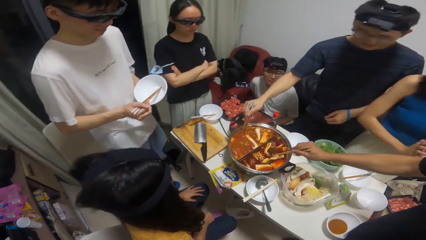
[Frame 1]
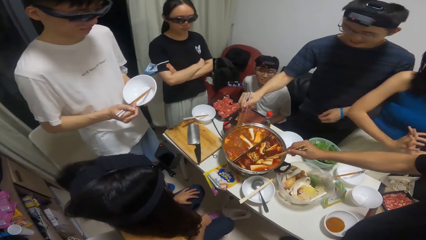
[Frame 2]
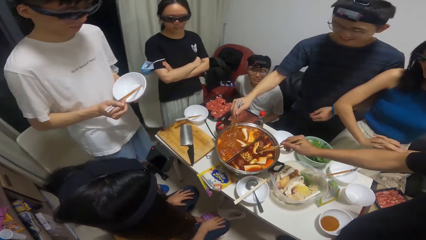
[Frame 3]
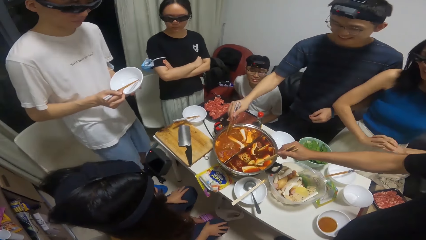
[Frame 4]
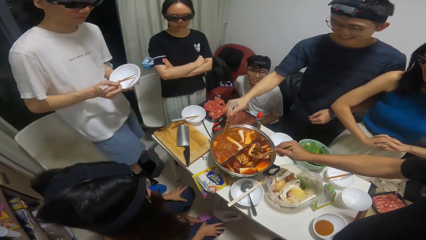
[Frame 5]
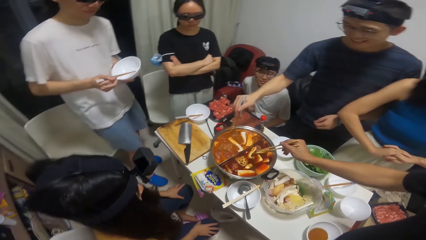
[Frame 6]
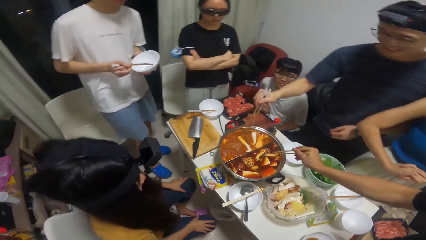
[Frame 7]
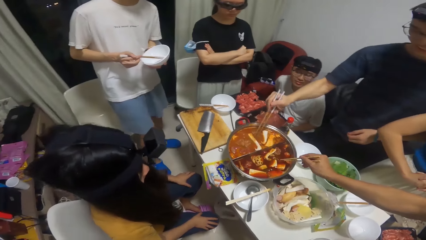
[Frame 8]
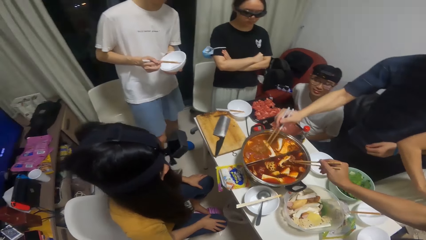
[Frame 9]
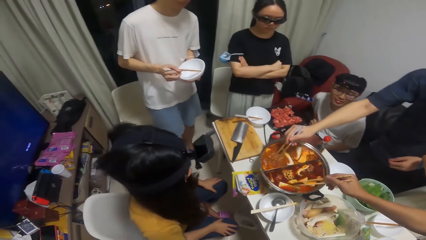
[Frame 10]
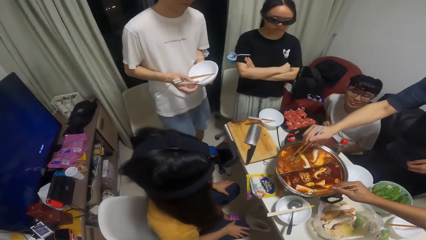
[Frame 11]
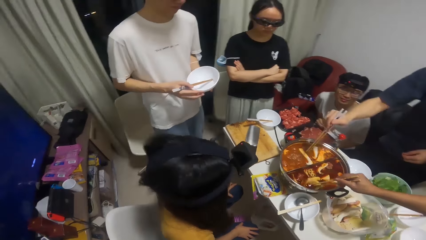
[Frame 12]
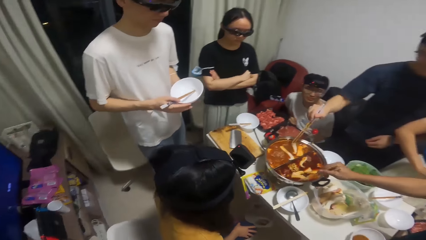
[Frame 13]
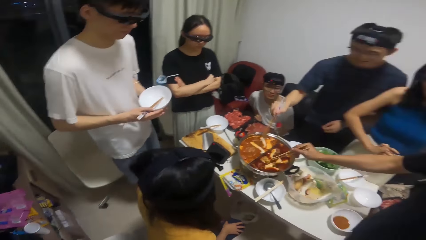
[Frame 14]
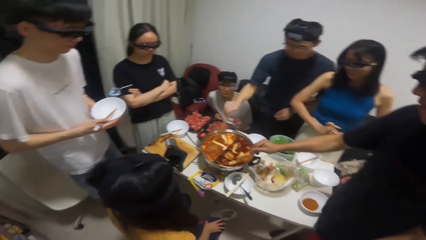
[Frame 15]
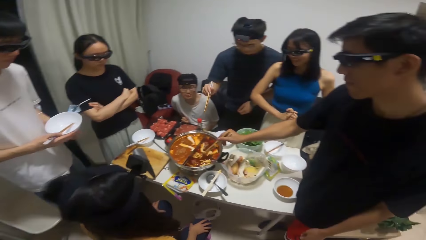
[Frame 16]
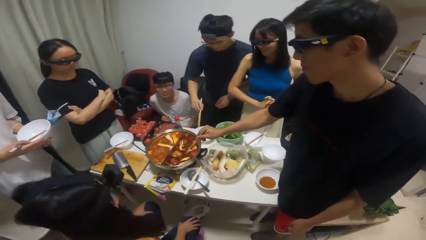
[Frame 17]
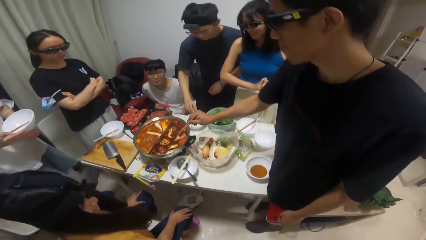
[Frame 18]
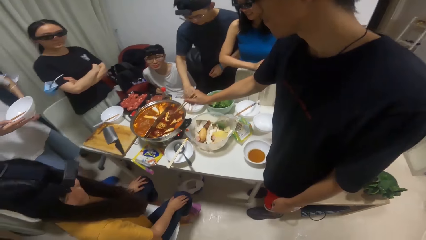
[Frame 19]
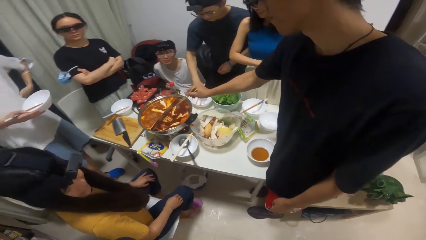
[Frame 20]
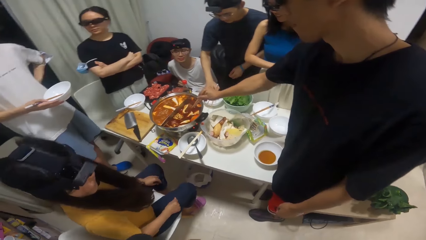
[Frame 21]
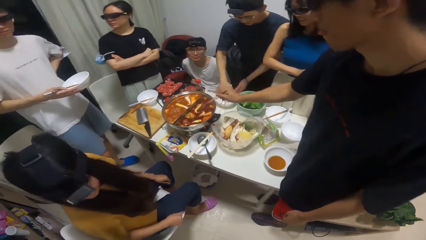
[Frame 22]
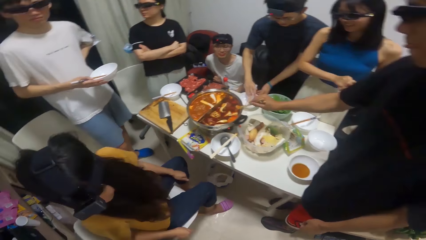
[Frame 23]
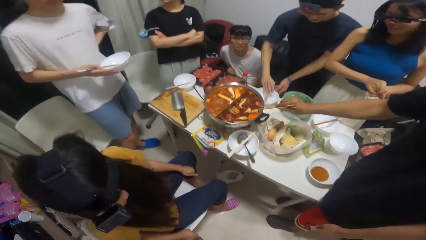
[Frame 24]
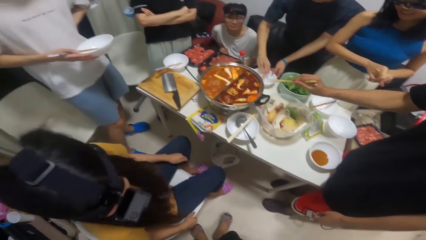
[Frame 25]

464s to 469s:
The man puts the chopsticks on the plate on the table.

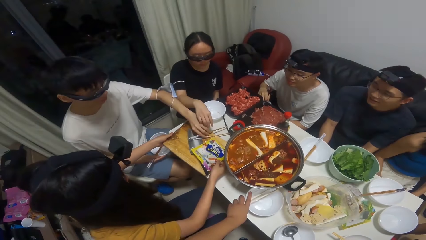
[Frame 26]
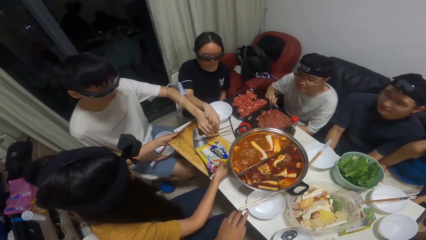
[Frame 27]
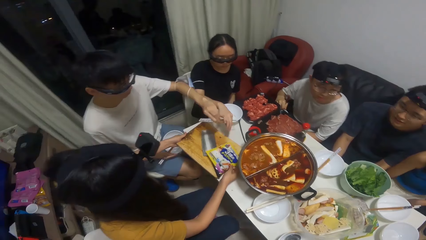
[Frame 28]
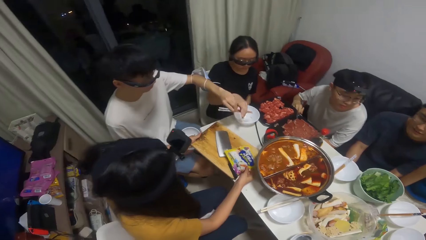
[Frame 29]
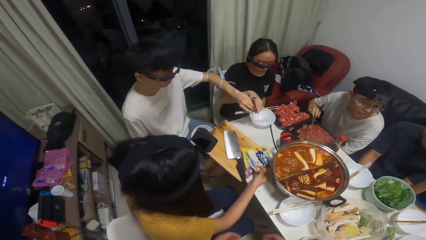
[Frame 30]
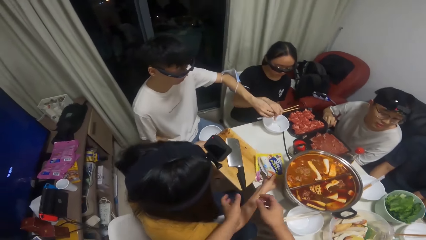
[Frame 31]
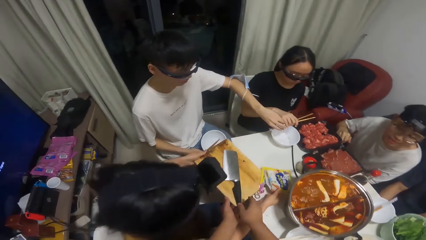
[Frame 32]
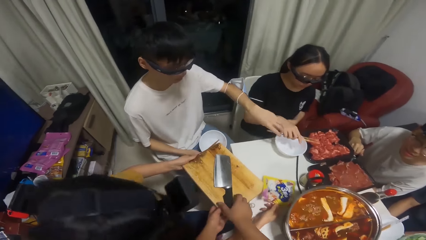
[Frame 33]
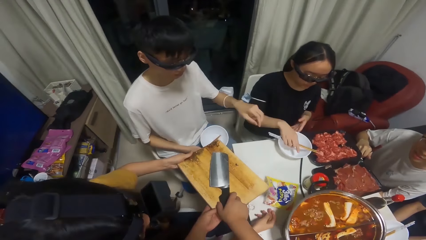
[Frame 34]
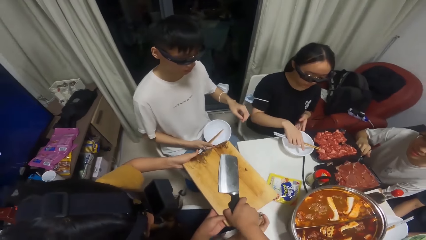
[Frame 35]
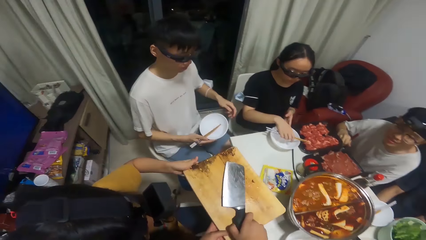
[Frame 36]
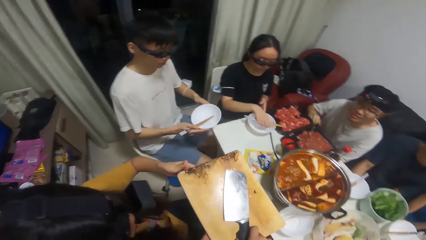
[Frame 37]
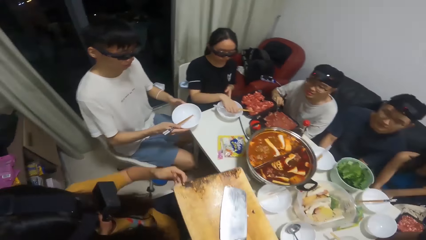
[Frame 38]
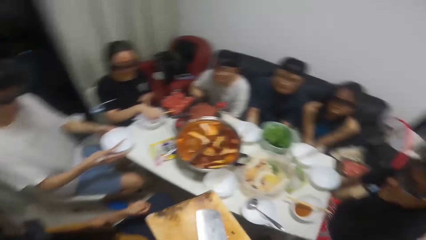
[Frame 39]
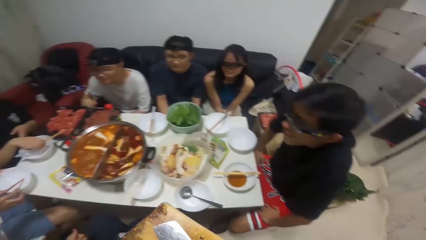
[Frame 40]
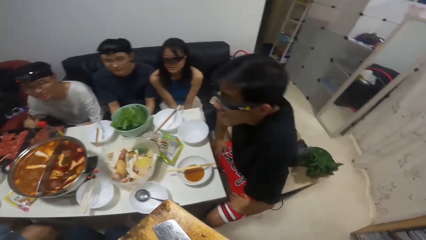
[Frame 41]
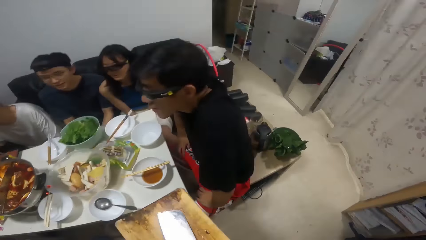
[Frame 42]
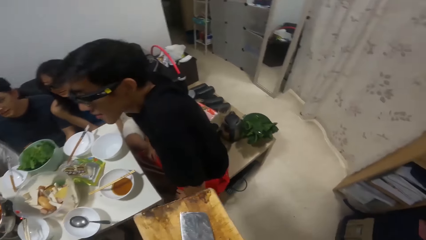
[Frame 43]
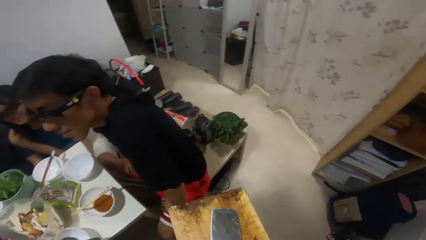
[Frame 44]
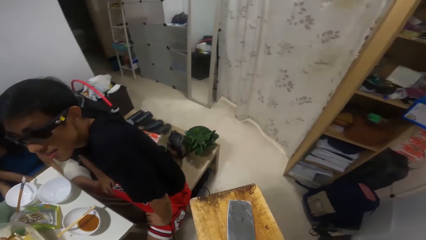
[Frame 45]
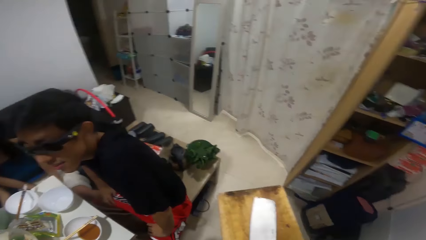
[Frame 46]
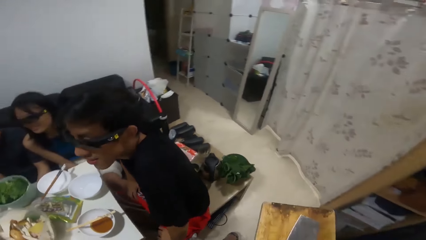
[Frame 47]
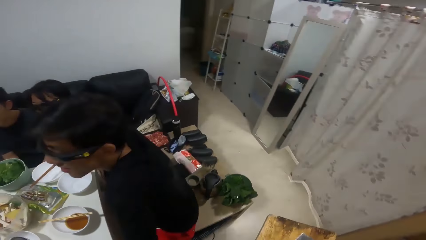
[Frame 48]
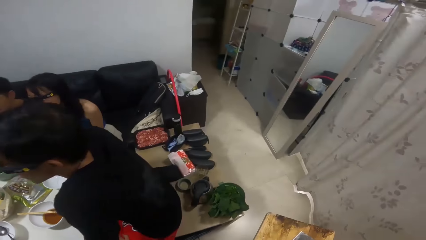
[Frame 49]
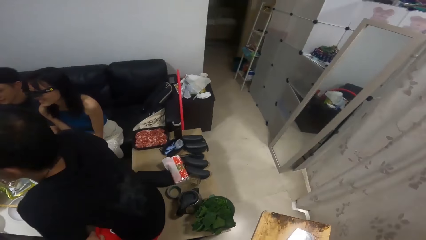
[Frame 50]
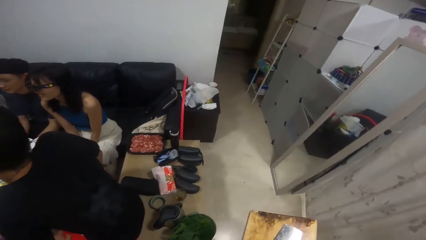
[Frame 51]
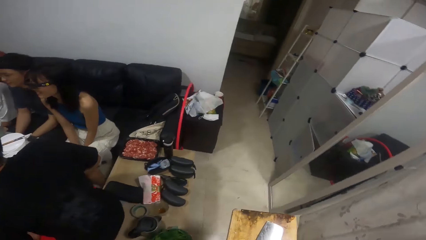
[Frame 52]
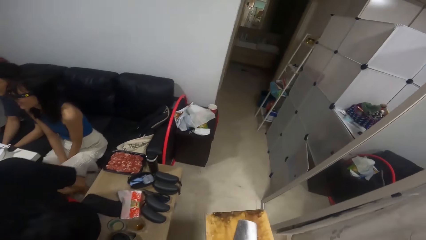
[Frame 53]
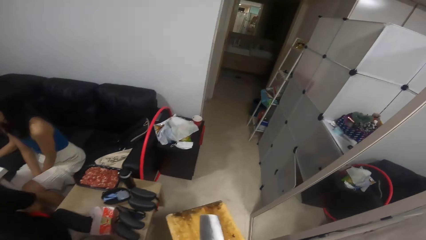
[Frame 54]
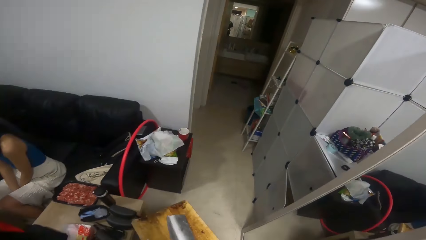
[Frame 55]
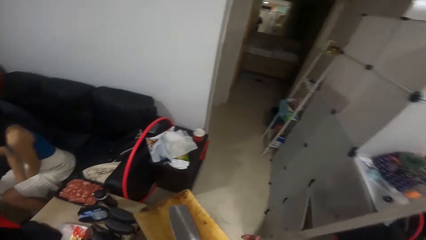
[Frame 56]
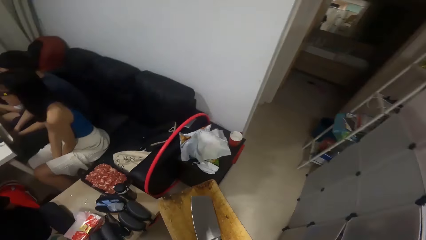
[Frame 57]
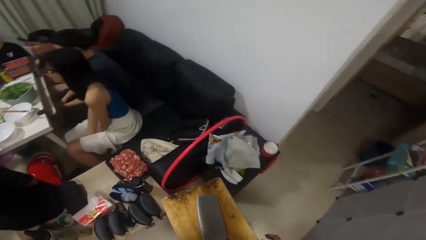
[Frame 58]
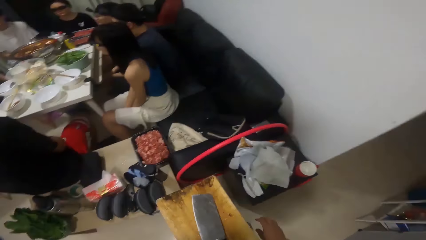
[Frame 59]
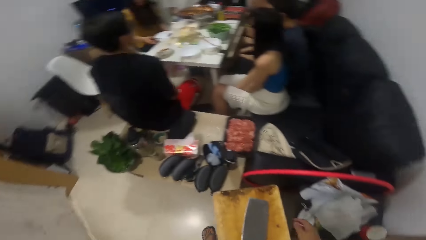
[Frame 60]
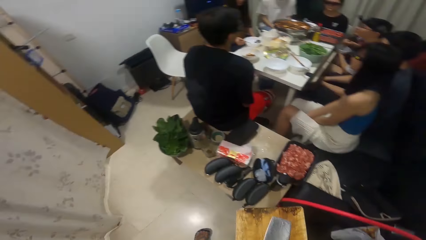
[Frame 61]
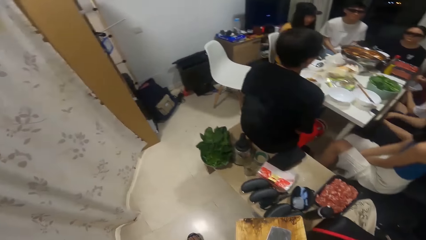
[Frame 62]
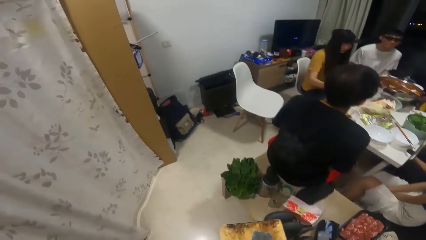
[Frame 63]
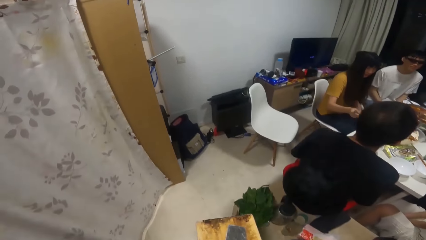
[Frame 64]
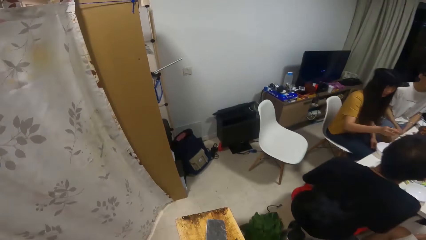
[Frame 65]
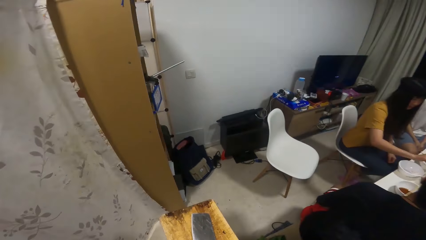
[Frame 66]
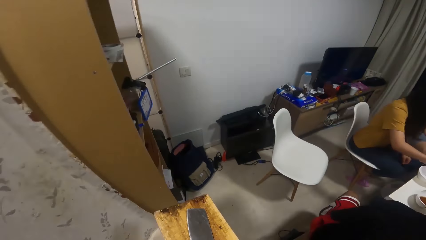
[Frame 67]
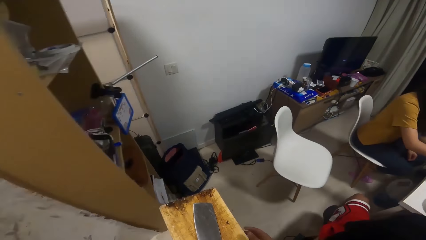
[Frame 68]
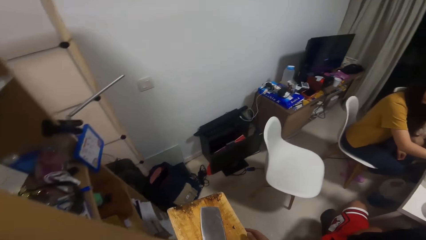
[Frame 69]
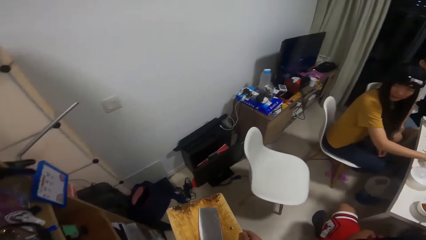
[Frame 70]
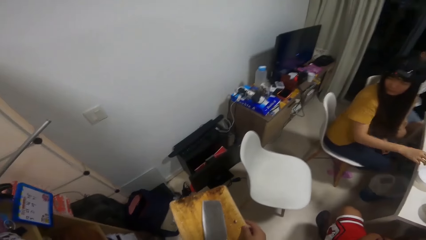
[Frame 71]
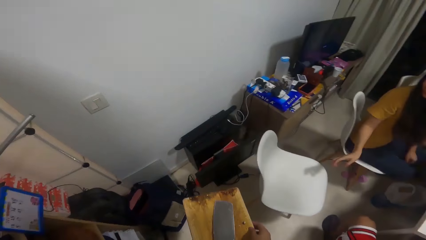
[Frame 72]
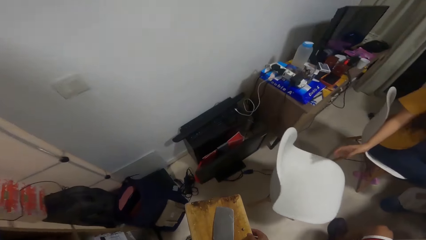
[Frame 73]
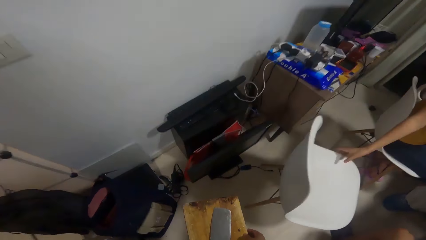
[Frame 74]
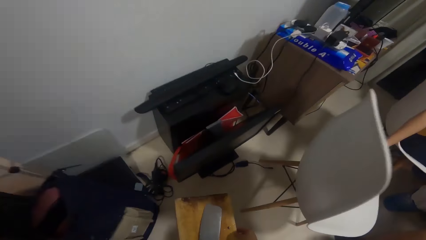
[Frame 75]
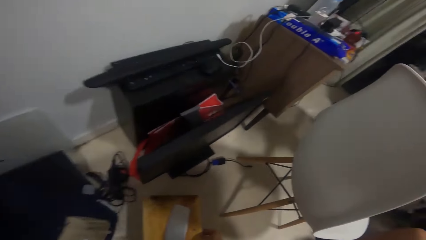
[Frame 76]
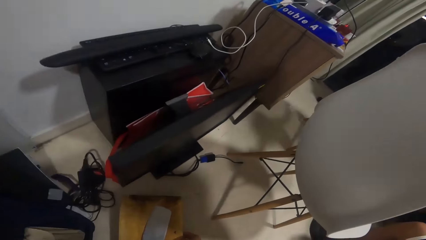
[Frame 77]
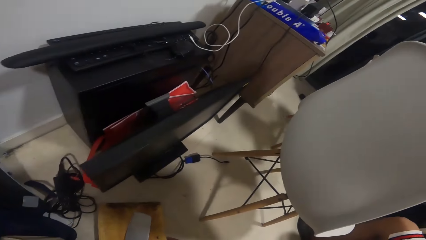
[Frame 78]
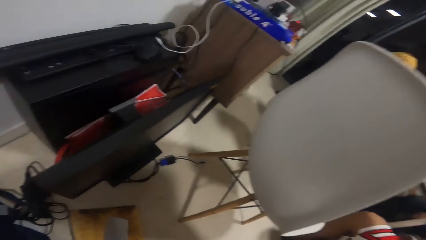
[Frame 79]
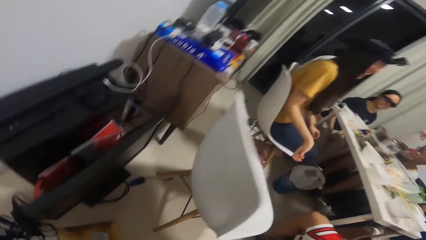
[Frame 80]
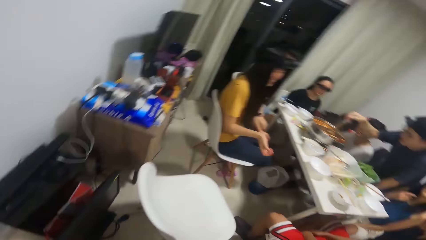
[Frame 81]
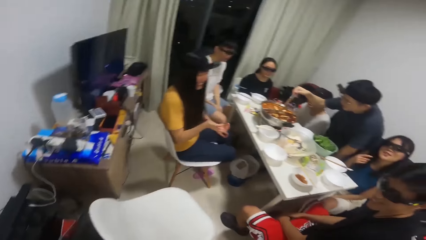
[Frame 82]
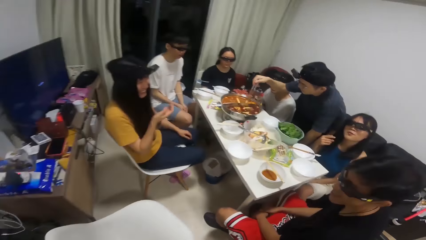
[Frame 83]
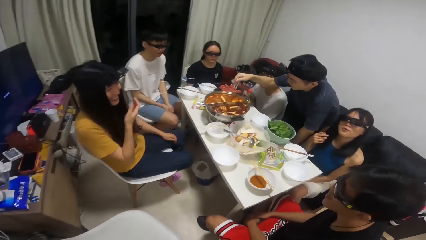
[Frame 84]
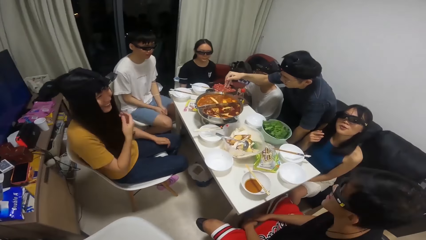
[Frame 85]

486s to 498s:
A man takes a chopstick from the chopping board. He takes a chopstick from the chopping board again. A woman lifts the chopping board from the table. She lifts the packet of noodles from the chopping board and places the packet of noodles on the table. The man gives the chopping sticks to another woman. The camera wearer picks up a knife and the chopping board from the first woman. They walk around. They put the chopping board and the knife down on the floor.
